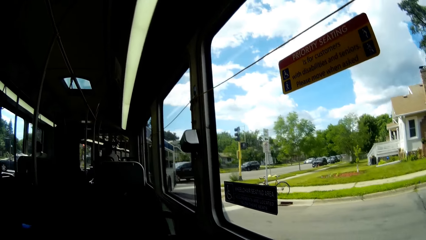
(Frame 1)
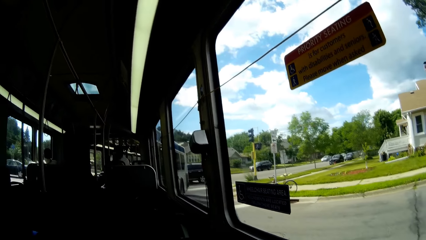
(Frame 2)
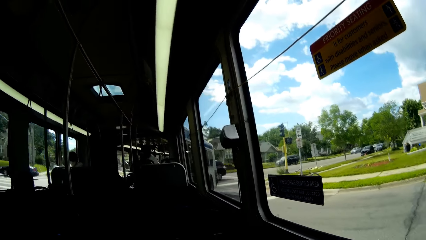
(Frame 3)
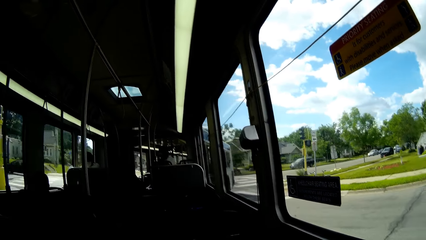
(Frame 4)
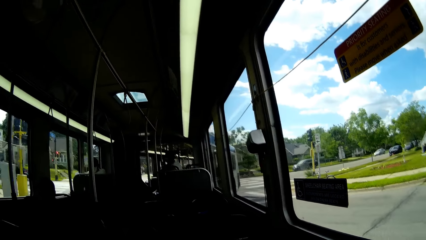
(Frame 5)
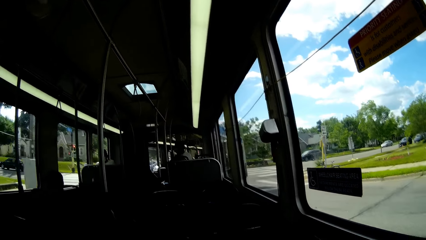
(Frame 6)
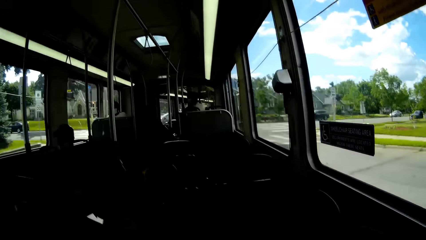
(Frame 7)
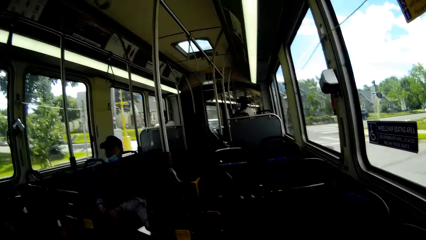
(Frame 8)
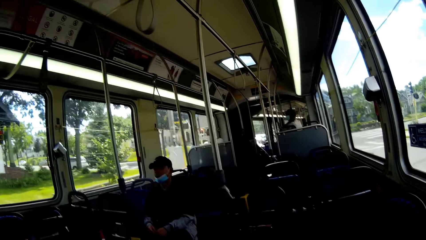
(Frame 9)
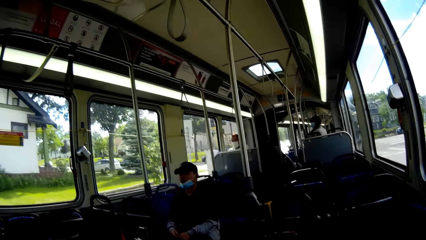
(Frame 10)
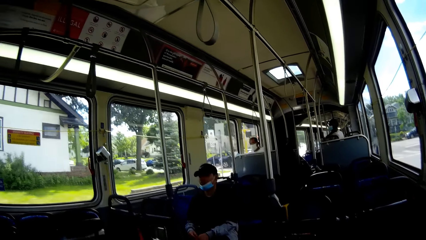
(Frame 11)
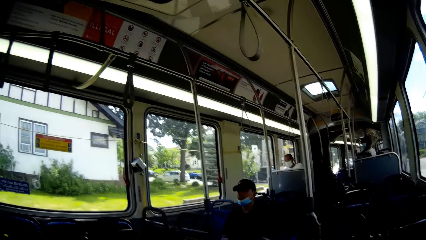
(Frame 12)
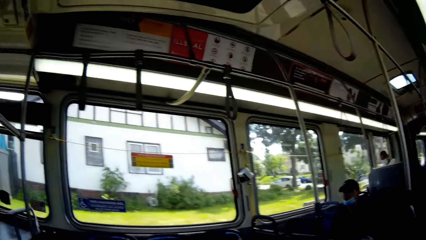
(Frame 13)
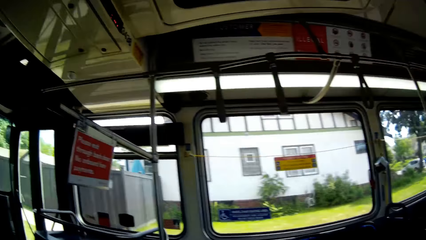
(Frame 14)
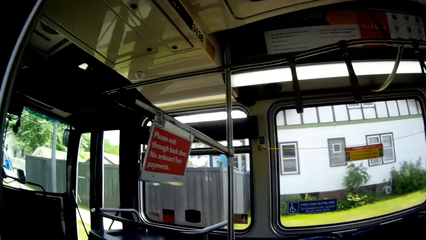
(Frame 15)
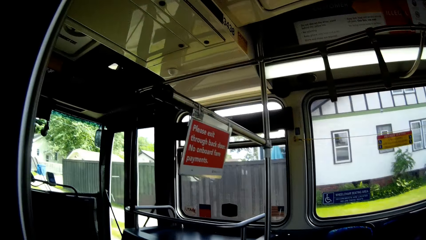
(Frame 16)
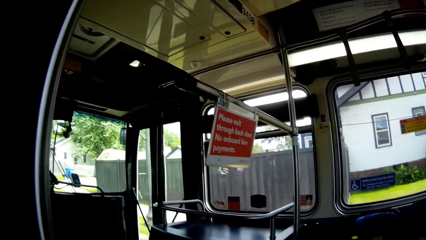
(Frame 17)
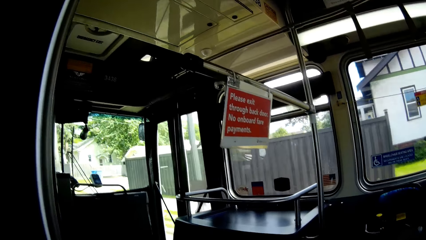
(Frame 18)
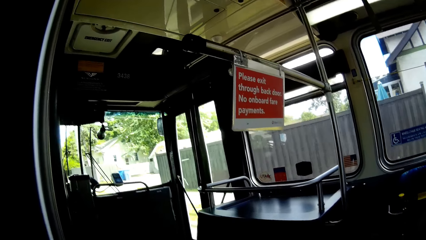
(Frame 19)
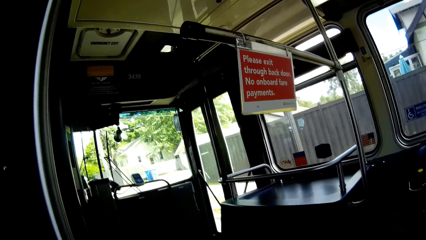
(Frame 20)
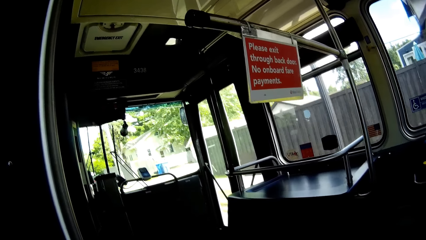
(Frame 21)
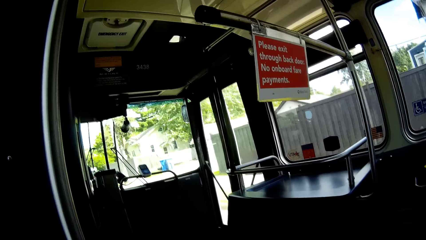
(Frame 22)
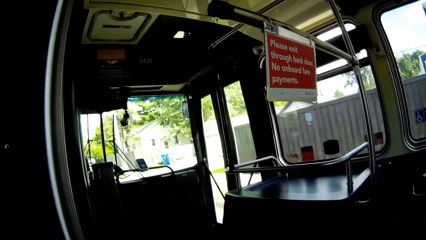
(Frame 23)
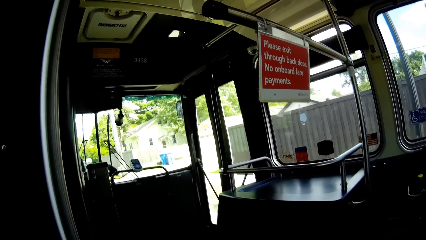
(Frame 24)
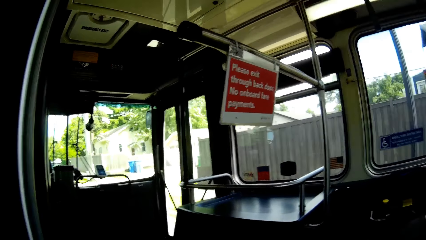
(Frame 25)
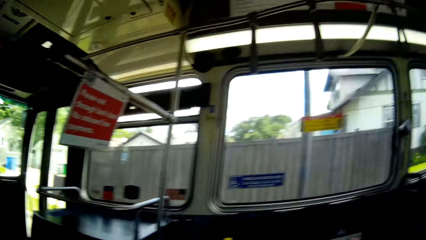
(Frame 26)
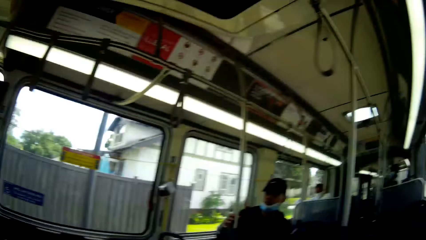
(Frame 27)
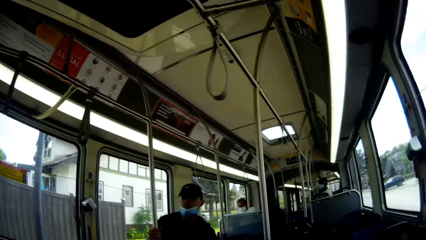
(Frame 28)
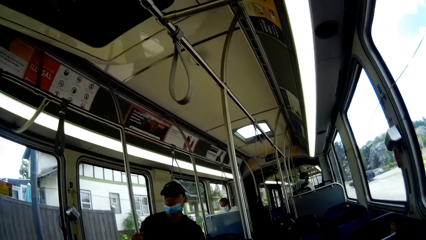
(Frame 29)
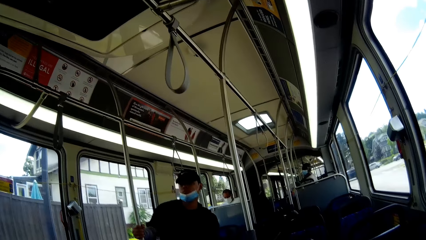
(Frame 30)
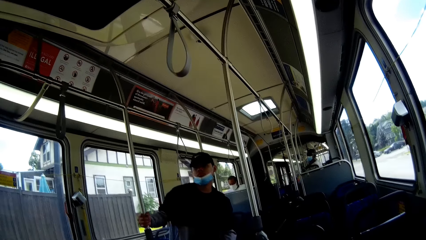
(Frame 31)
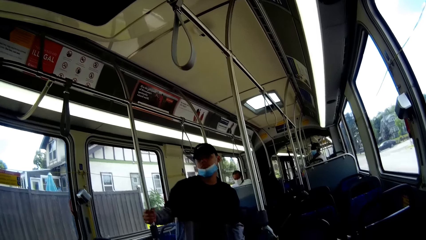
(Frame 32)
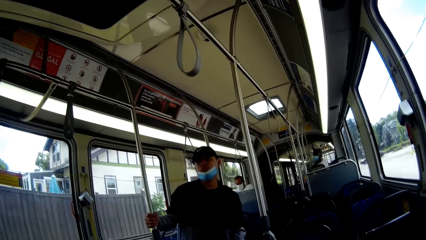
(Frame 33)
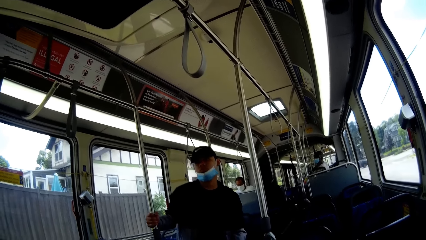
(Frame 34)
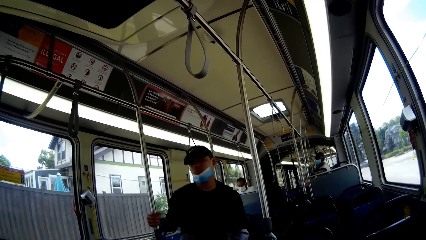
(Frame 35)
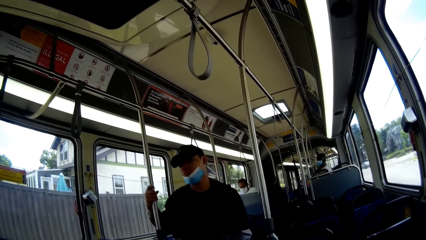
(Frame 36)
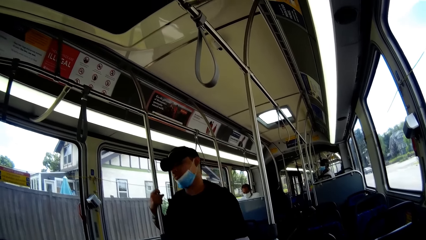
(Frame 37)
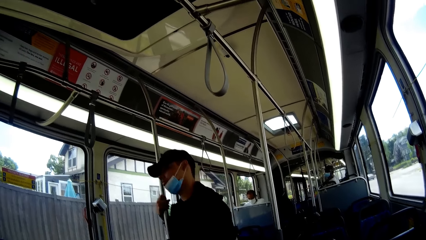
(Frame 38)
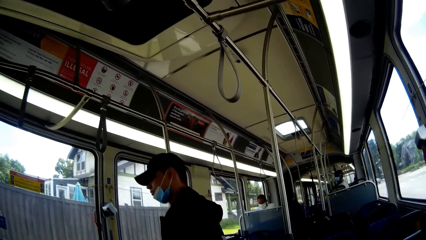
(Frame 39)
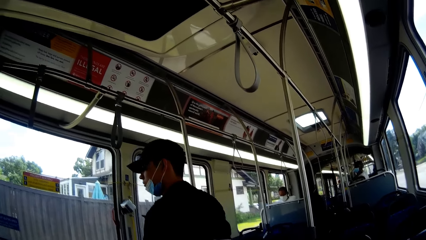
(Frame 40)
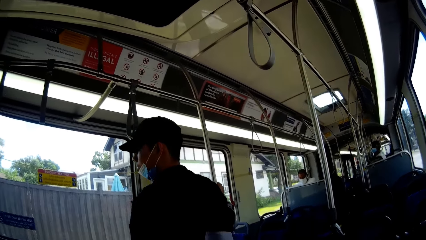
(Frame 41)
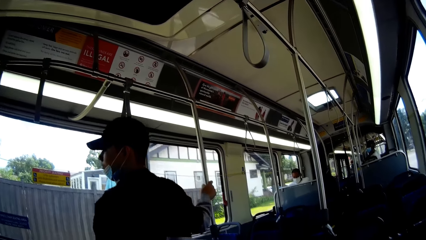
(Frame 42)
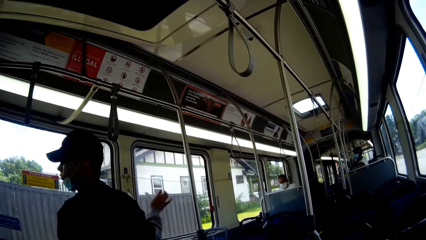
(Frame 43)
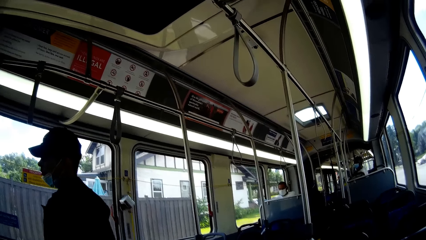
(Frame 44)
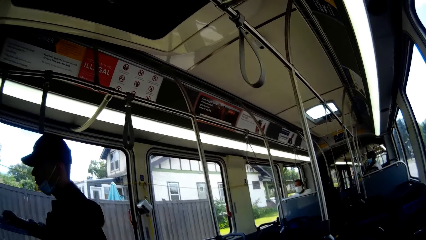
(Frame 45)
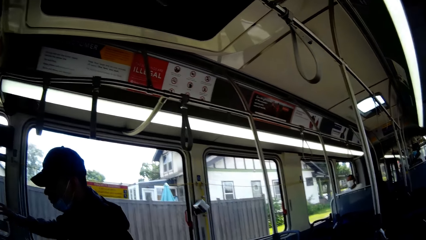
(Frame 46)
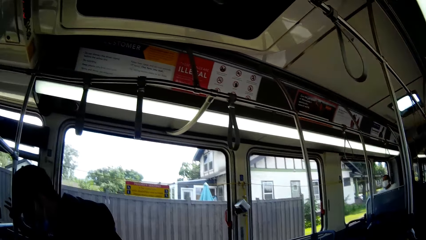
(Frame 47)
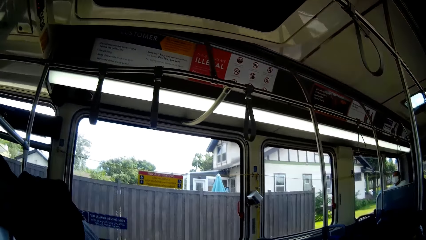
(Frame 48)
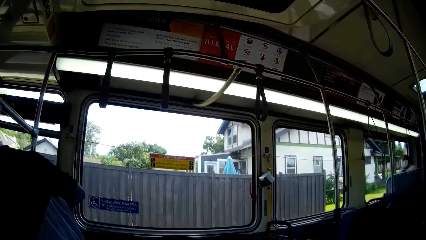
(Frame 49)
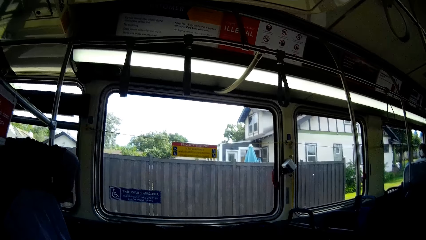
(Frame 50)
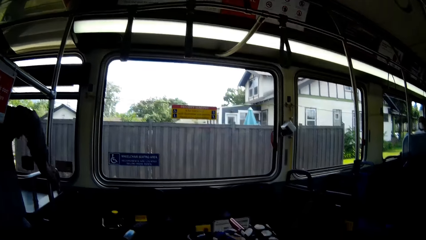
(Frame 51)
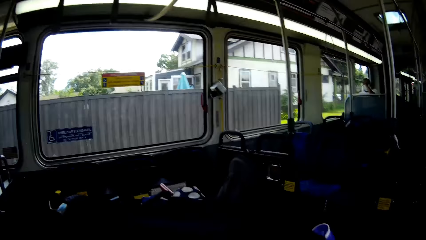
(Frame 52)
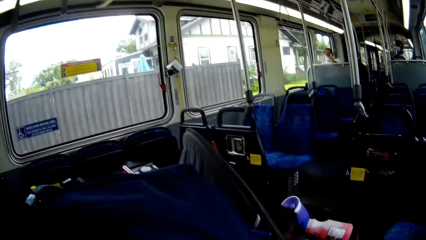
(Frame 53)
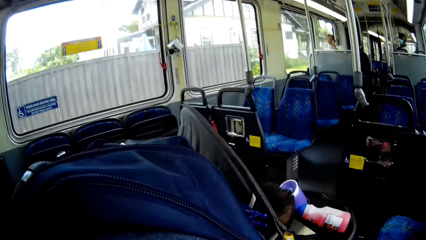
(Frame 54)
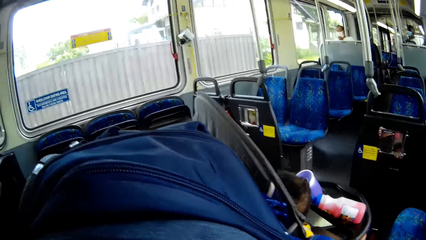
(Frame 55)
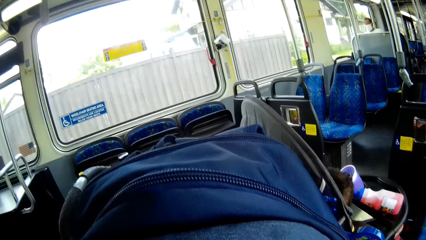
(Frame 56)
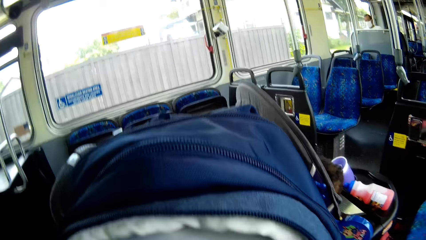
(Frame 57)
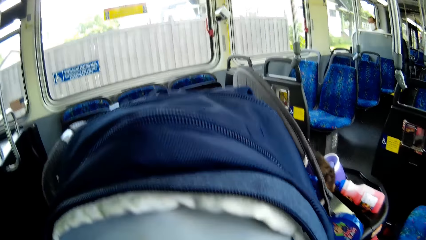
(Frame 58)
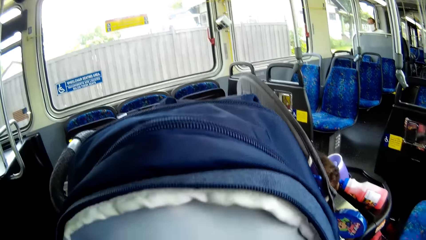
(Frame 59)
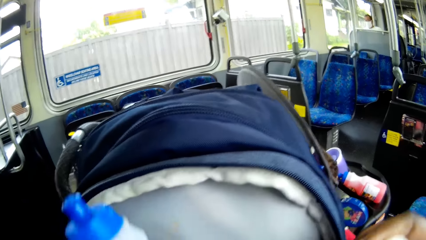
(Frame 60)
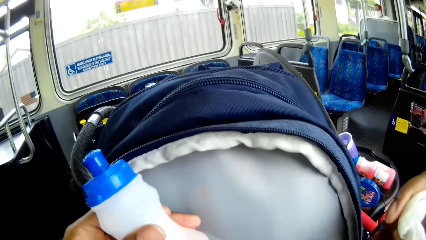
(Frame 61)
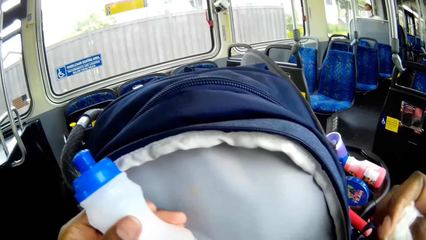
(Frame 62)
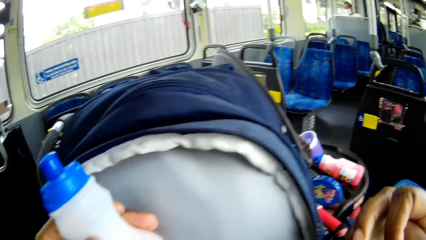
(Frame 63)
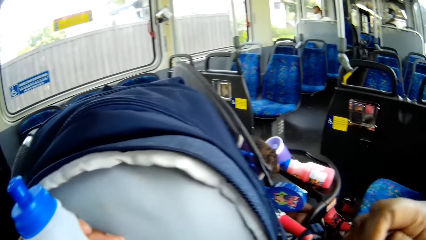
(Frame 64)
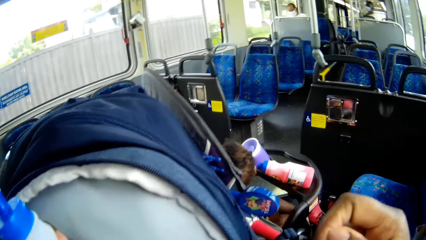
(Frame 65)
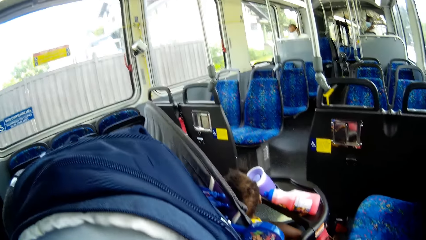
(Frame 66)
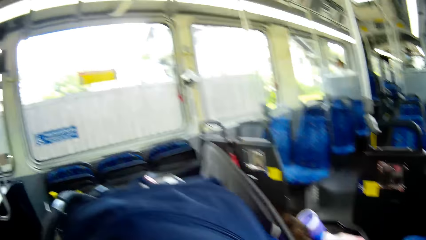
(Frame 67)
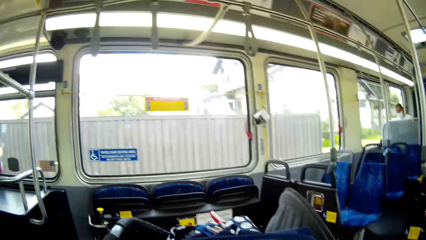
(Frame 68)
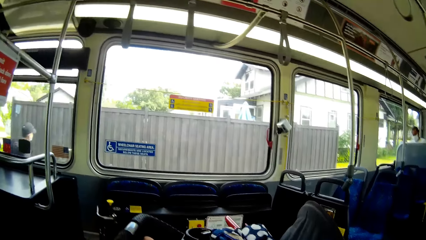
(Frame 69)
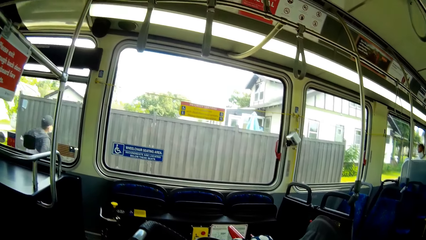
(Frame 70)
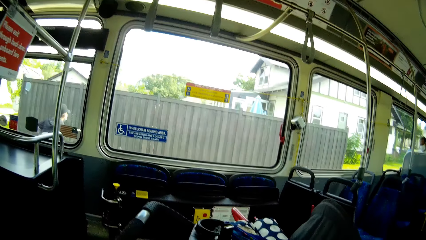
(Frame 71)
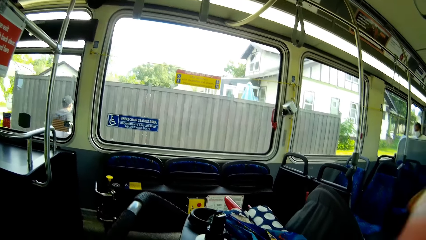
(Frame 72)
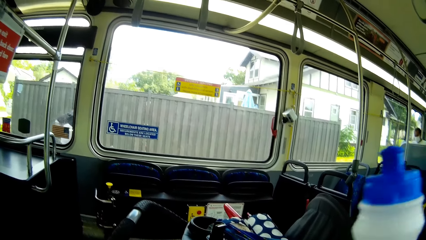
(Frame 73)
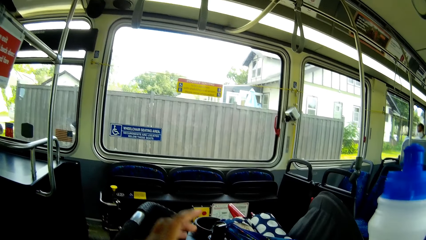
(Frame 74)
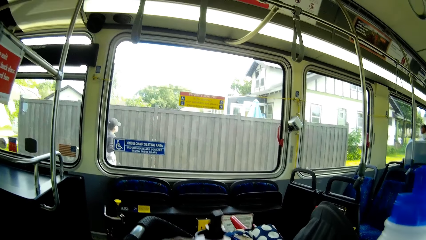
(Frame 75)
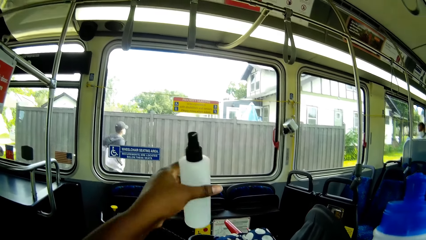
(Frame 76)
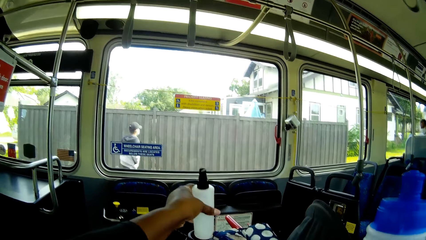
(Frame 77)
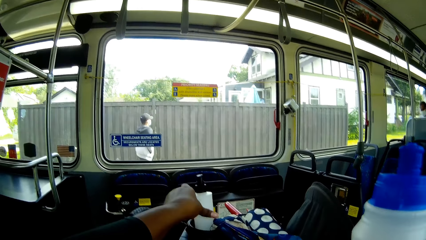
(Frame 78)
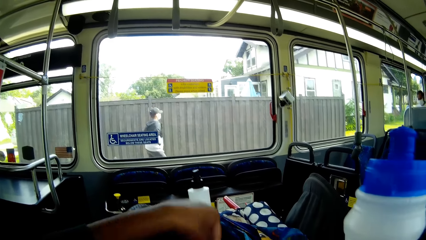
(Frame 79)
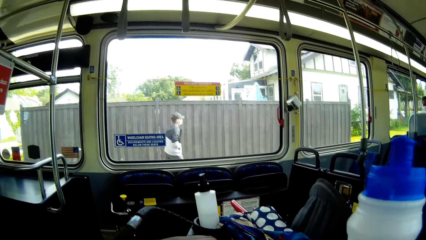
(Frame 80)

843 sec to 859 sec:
A man stands up from his seat in a bus. The man moves forward in the bus. The camera wearer holds the bottle. She looks around. She drops the plastic bottle on a baby walker with her left hand.
